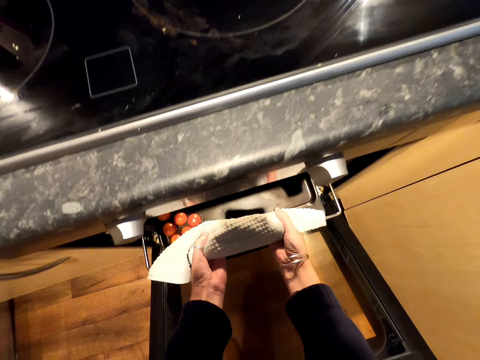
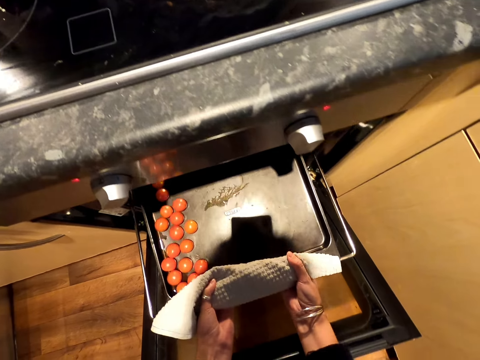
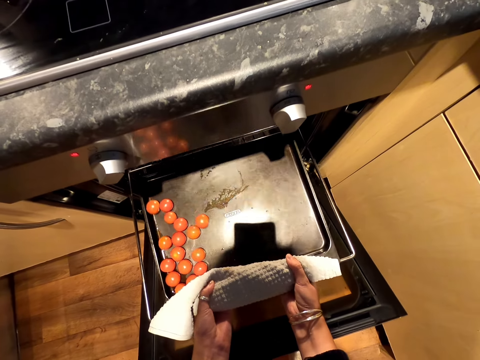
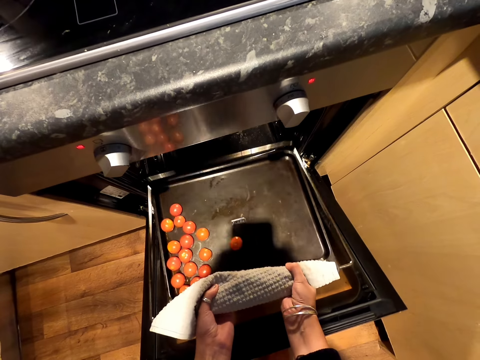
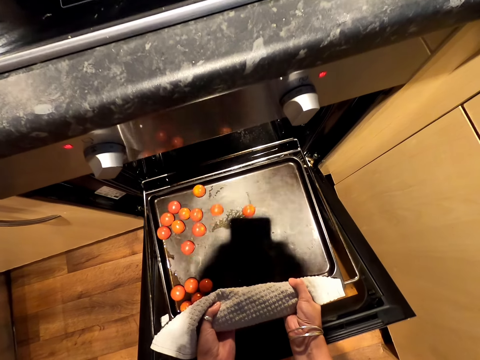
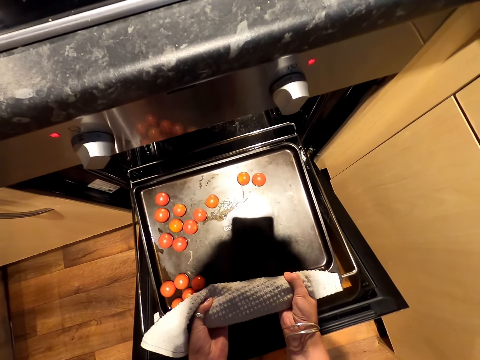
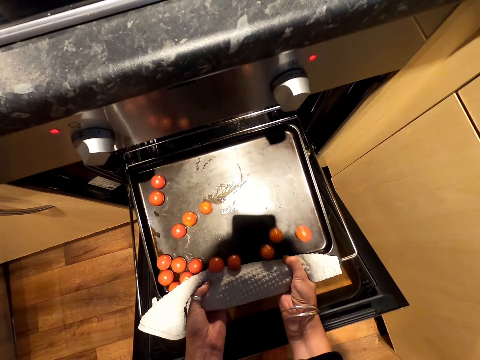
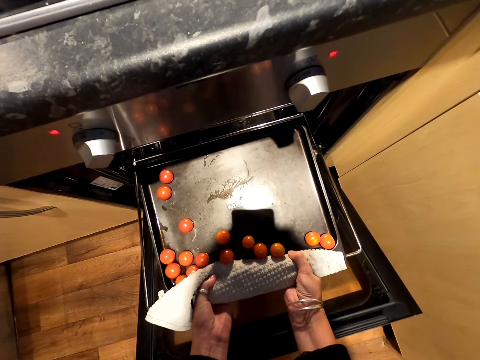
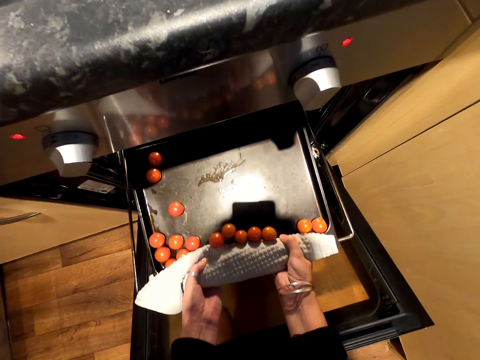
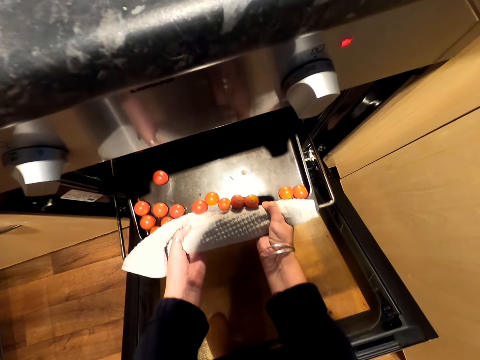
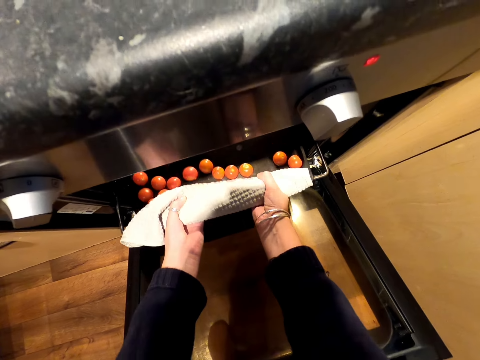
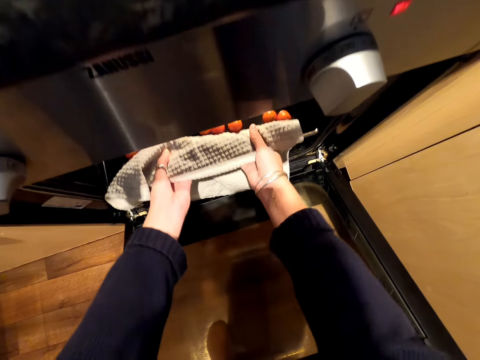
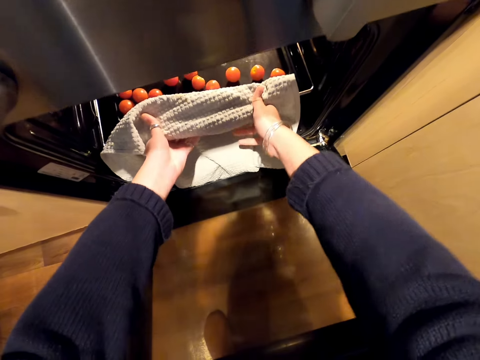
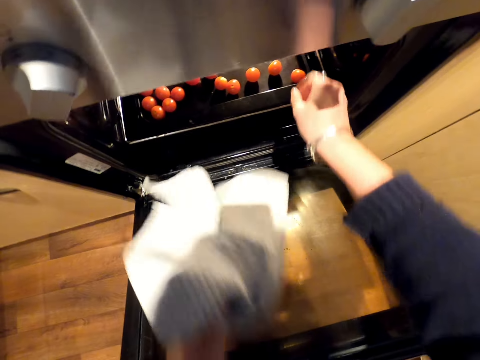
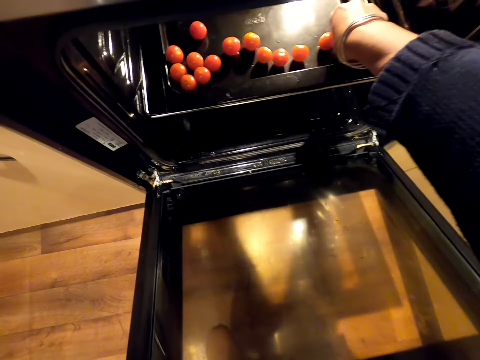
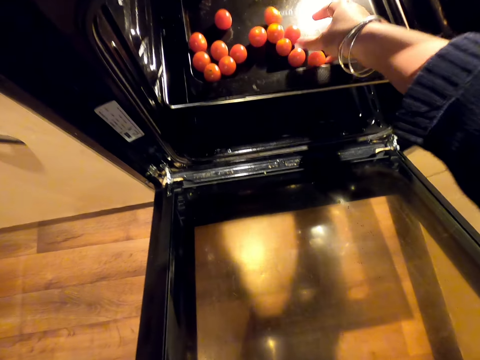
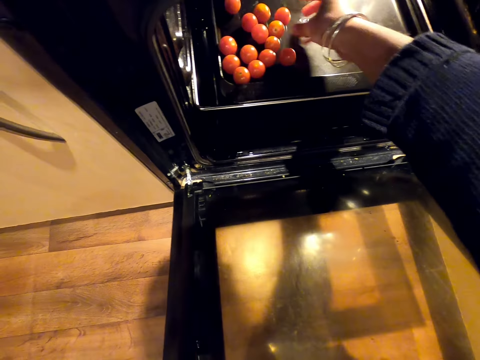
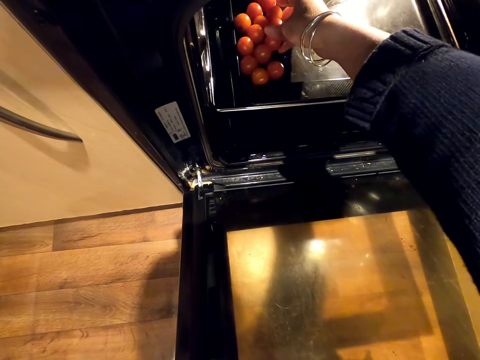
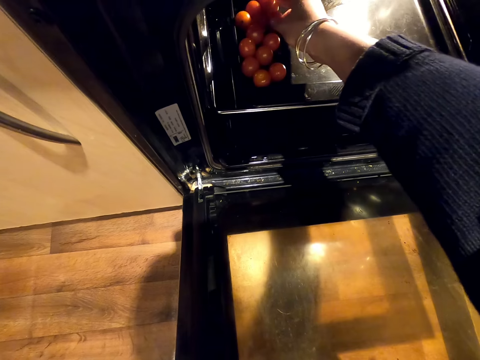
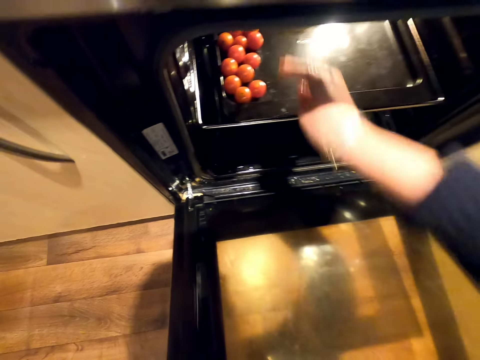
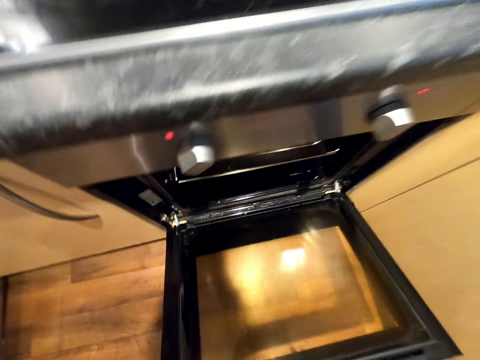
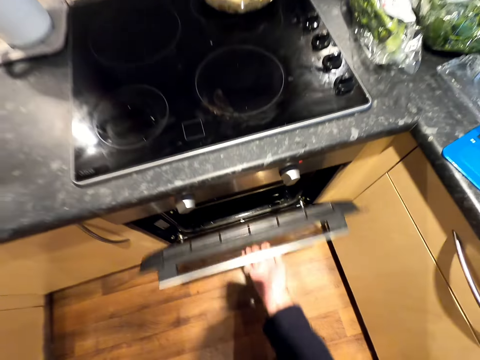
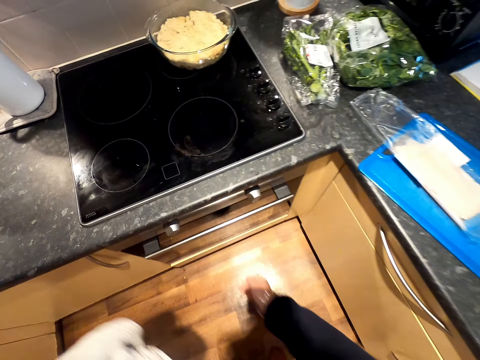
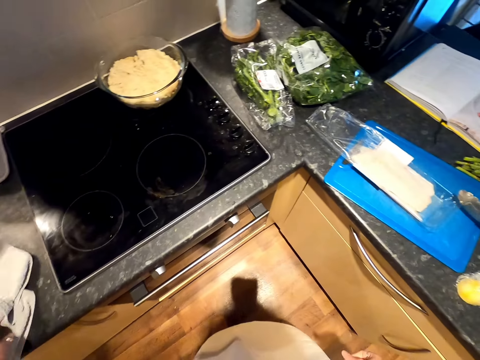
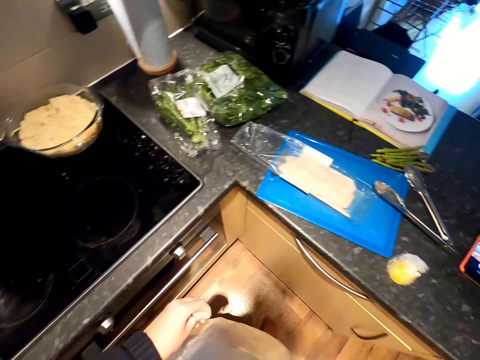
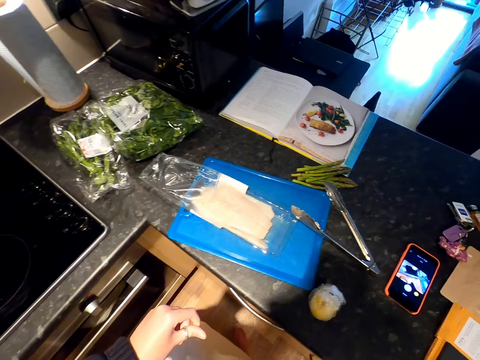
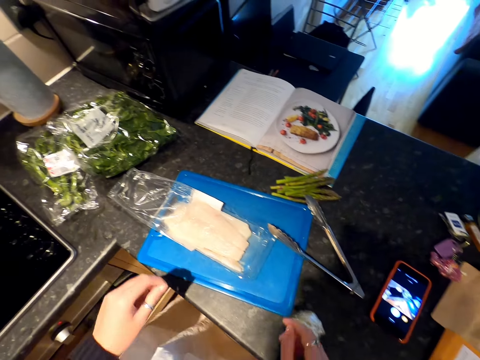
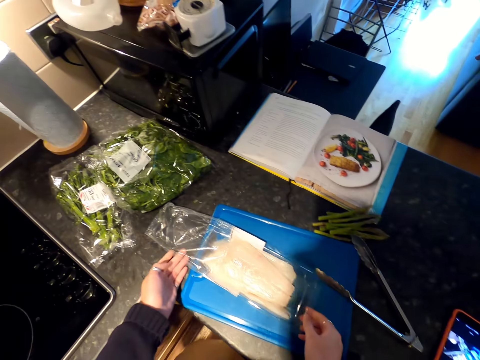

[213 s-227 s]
The camera wearer pulls the tray with both her hands from the oven. She speaks. She puts the tray inside the oven. She pulls back the tray. She lets go of the tray. She touches the tomatoes with her right hand. She pushes the tomatoes. She closes the oven. She places the towel on the counter top.

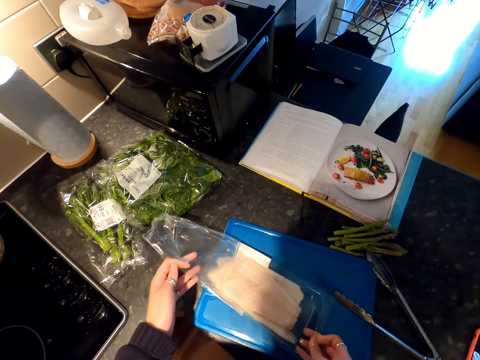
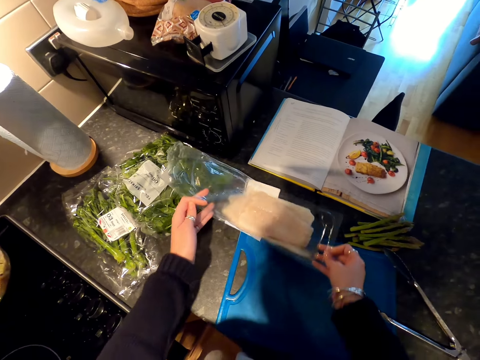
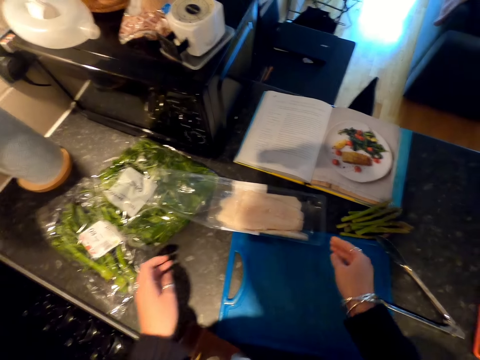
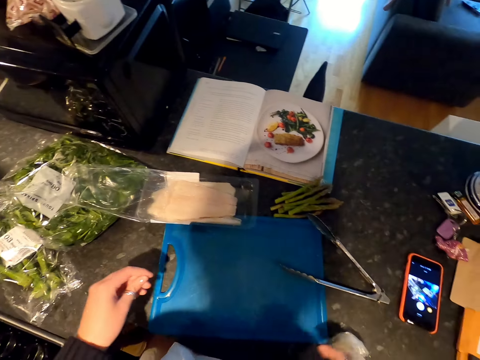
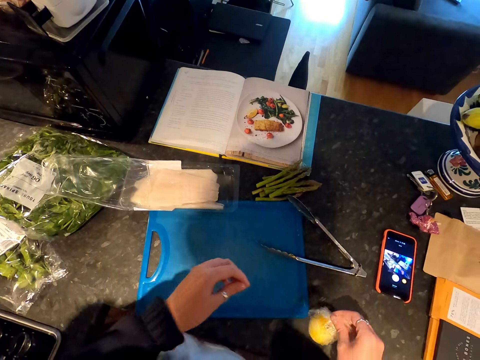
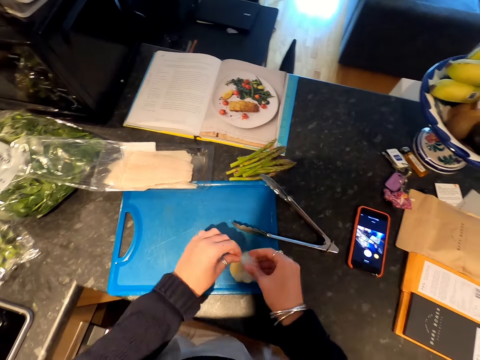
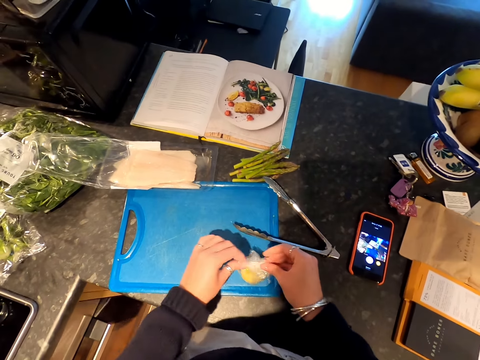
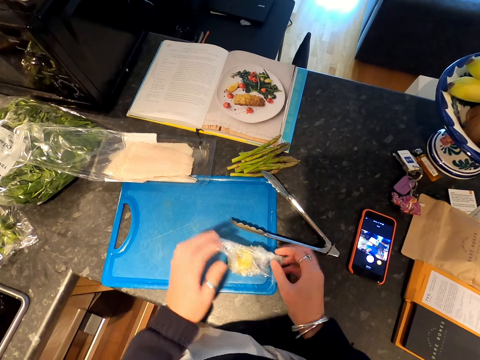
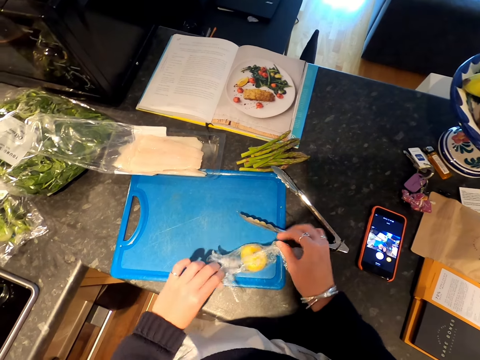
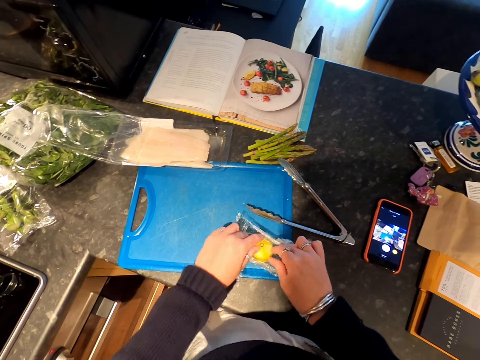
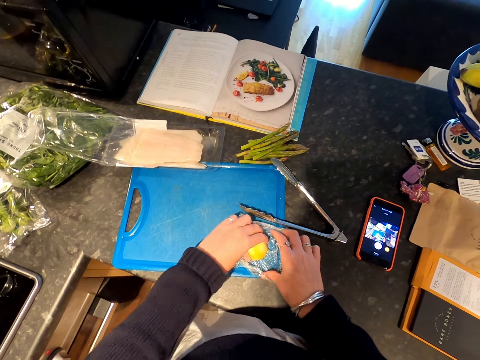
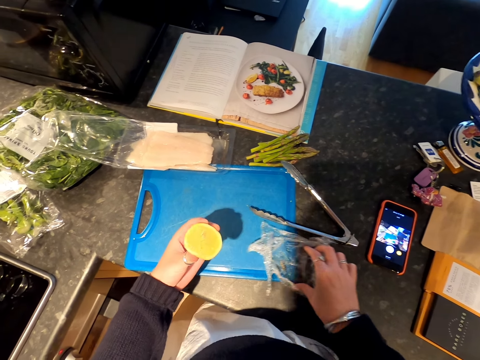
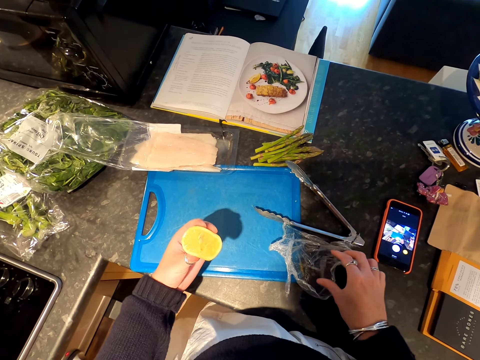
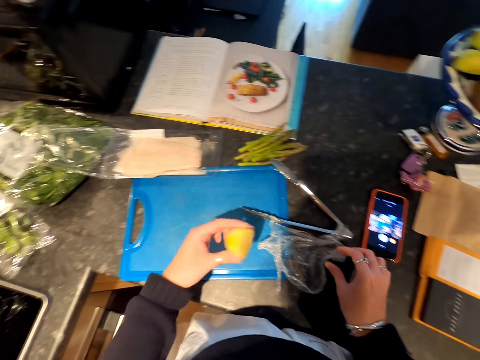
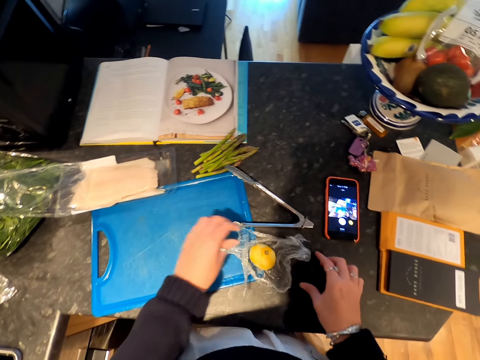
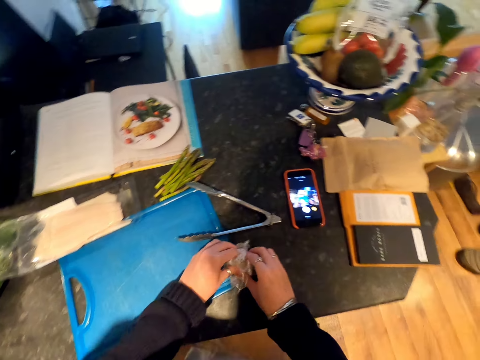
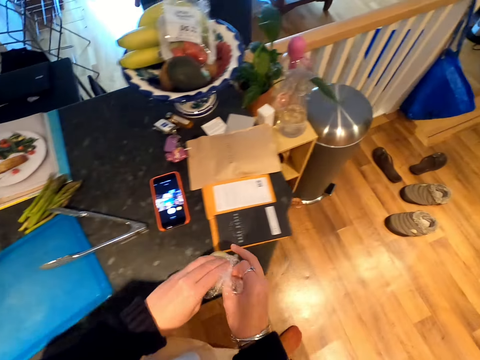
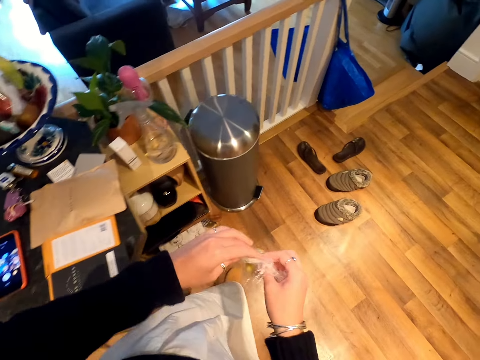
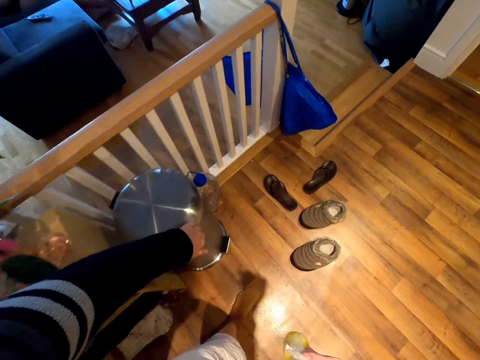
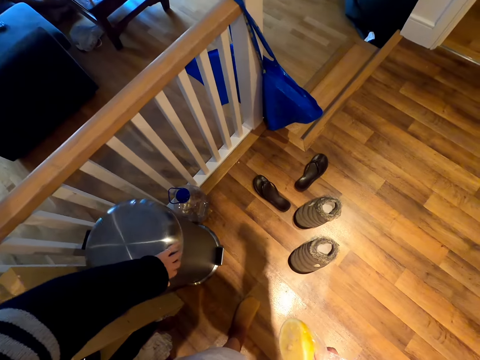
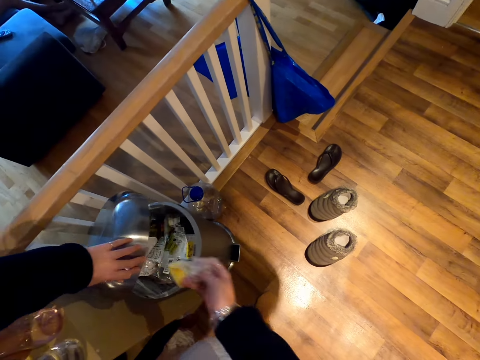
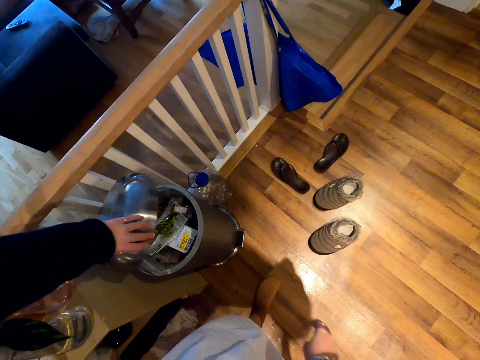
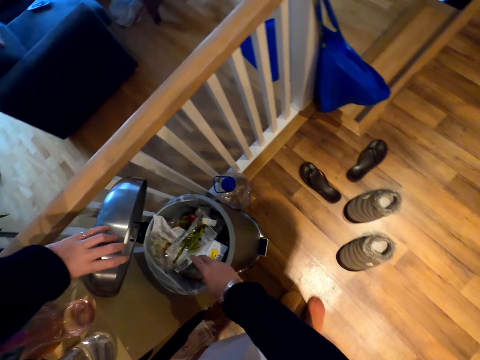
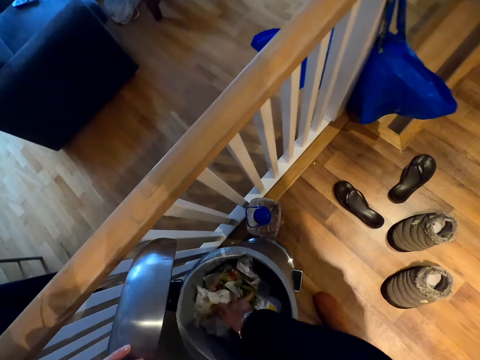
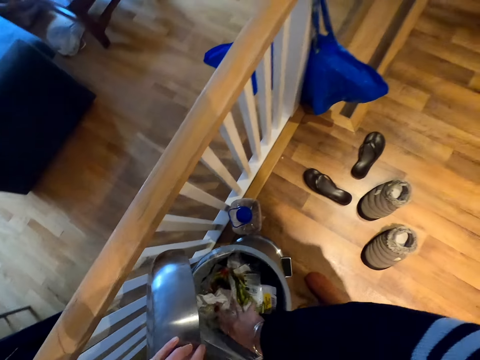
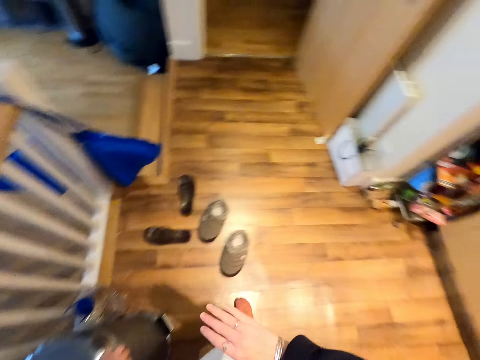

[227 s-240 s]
The camera wearer removes the fish tin from the blue tray. She puts something aside. She picks up the wrapped lemon. She unwraps the wrapped lemon. She picks the lemon from the wrapper with her left hand. She checks the lemon. She puts back the lemon on the wrapper. She wraps the lemon. She moves towards the litter bin. She opens the litter bin with her left hand. She dumps the lemon inside the litter bin. She presses litter inside the litter bin. She touches the trash. She closes the litter bin with the left hand.
